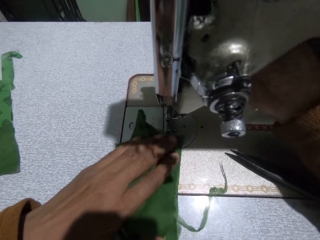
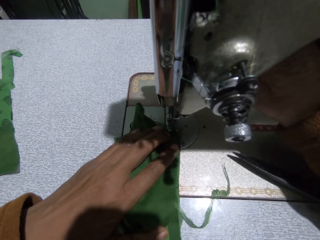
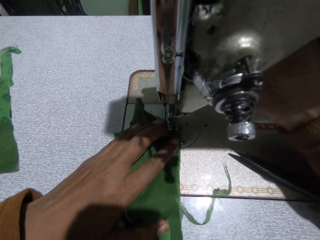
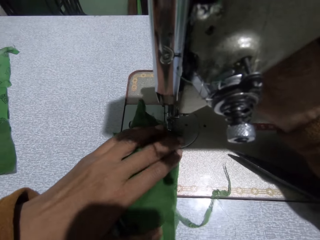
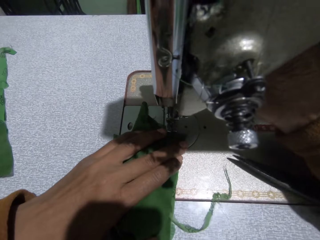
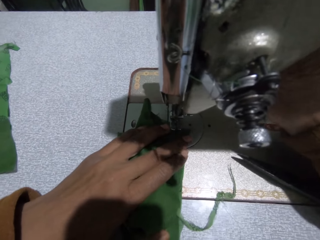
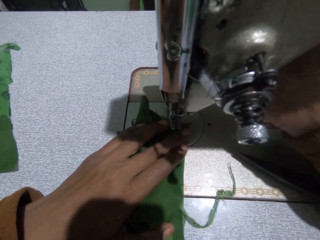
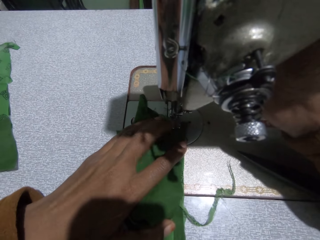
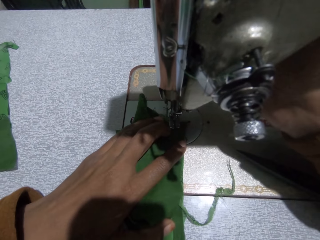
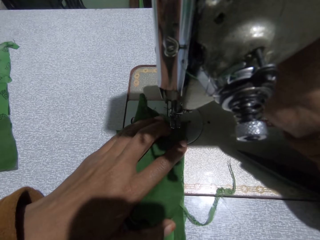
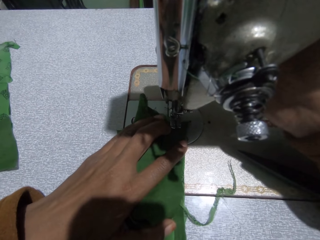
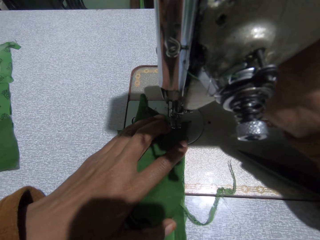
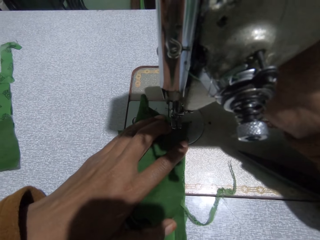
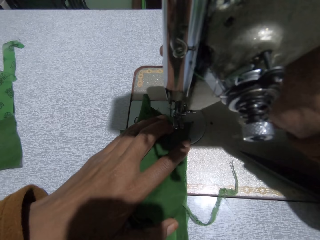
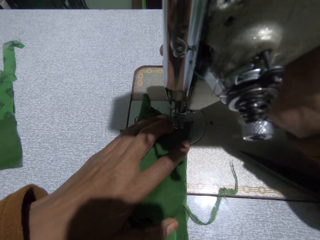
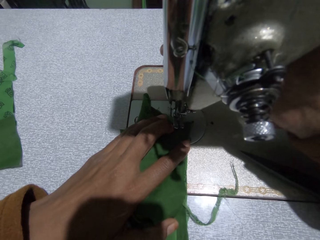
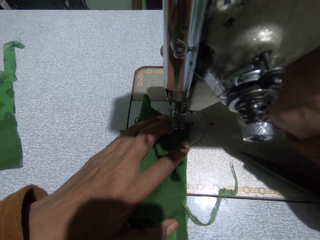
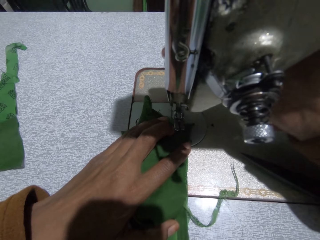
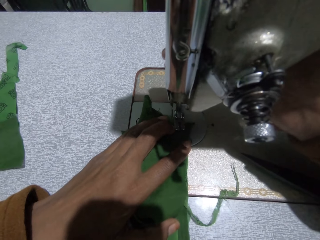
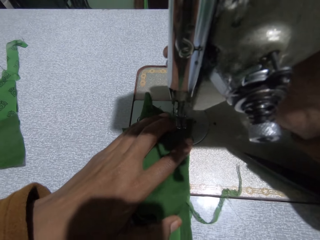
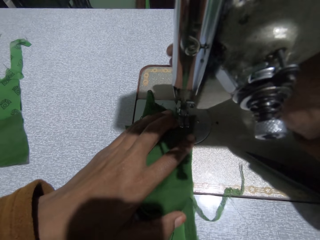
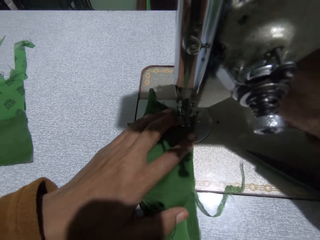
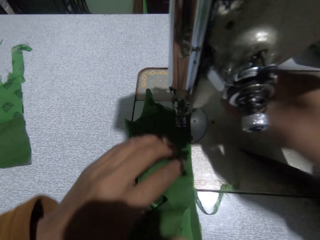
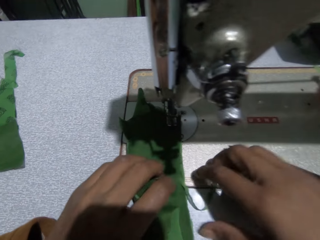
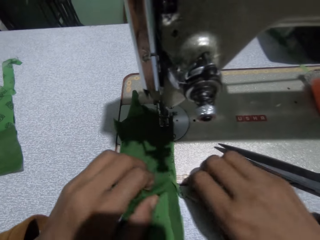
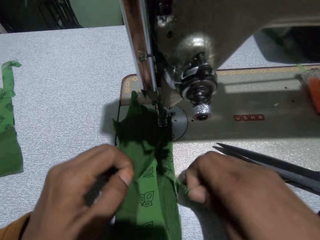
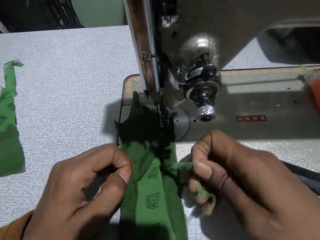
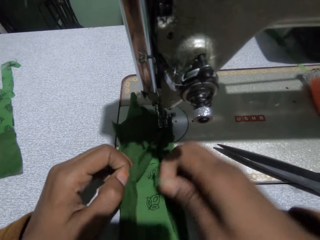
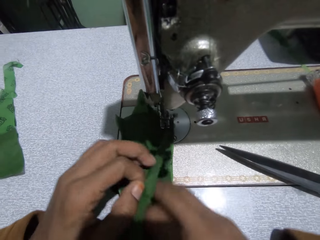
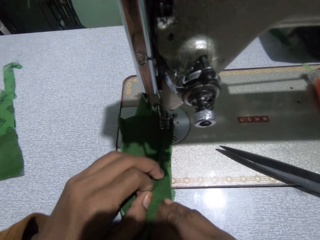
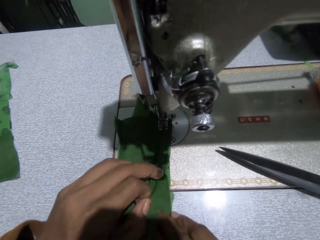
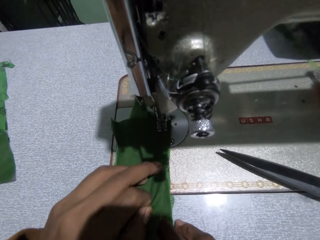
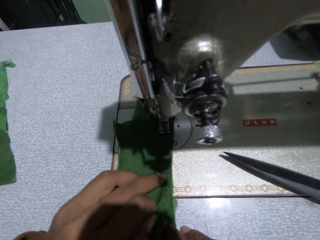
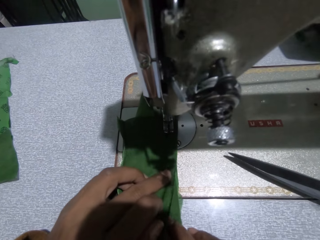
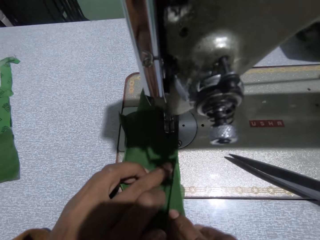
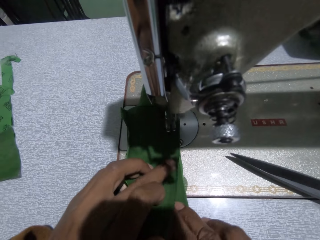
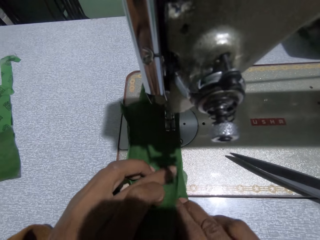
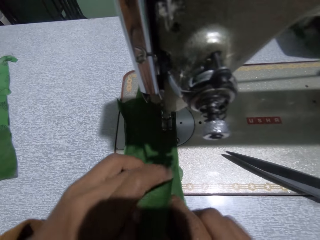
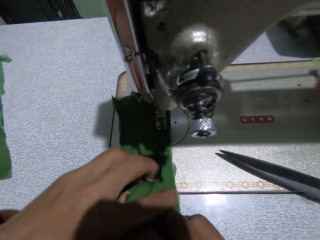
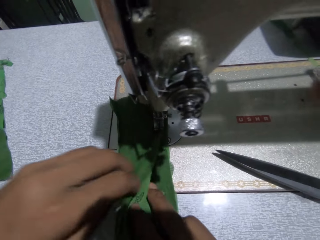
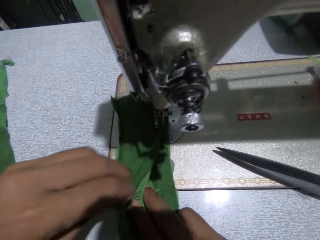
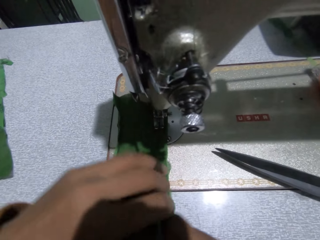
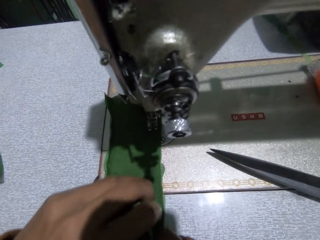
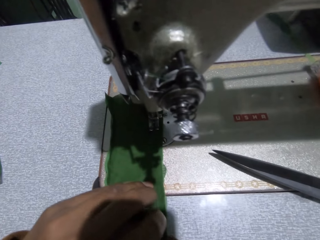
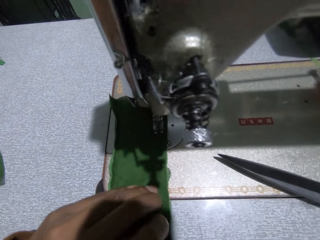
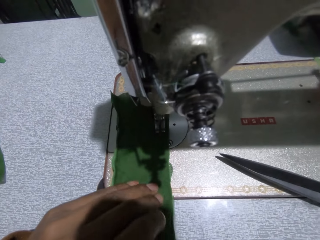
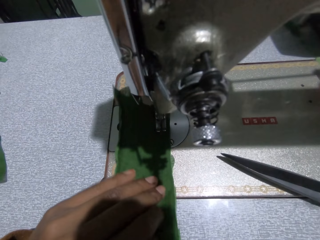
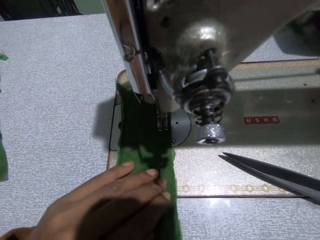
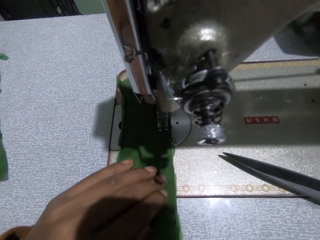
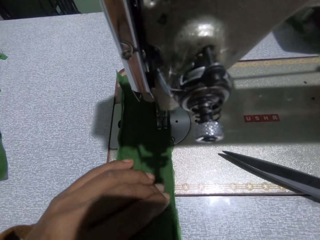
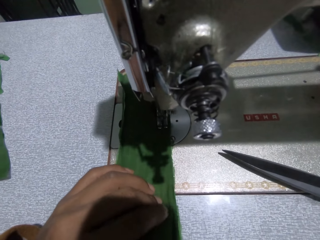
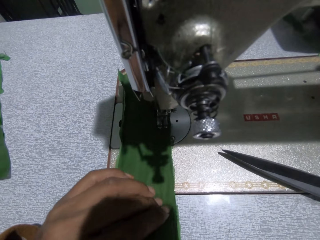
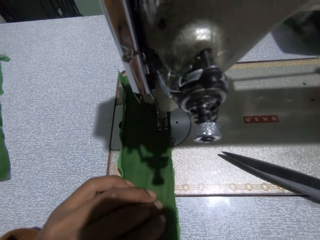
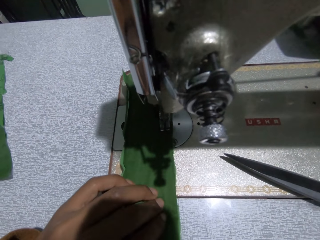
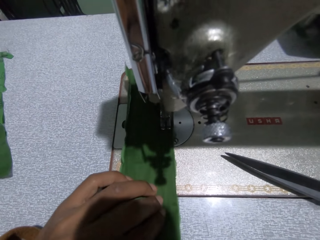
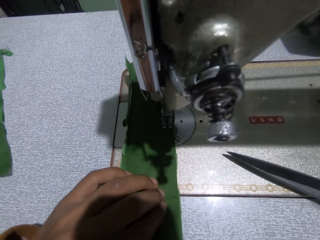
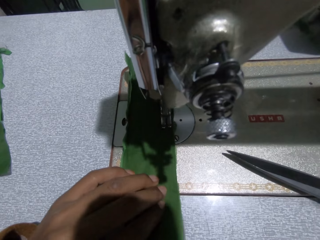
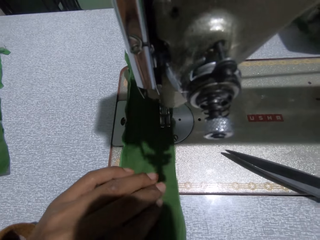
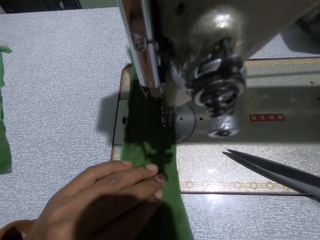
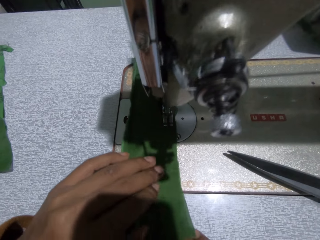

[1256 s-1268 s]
The camera wearer sews the cloth.

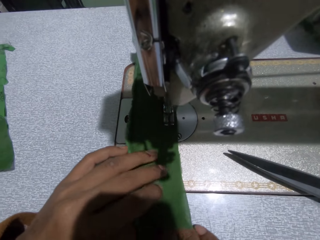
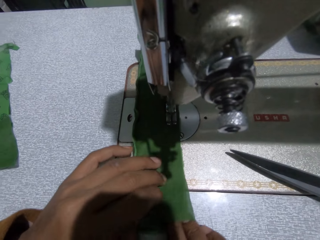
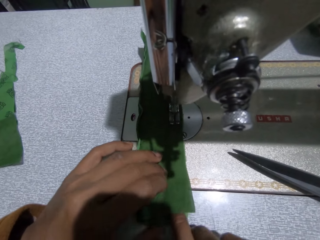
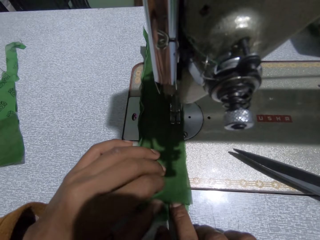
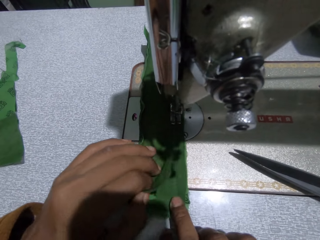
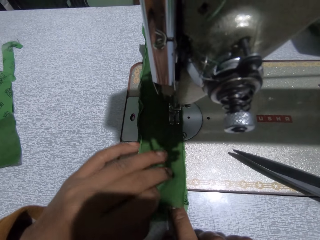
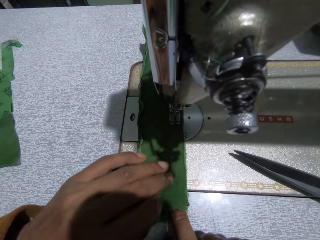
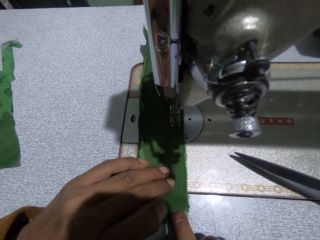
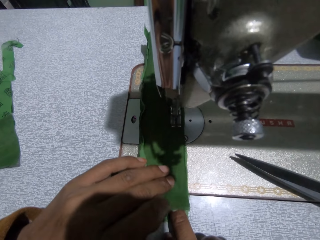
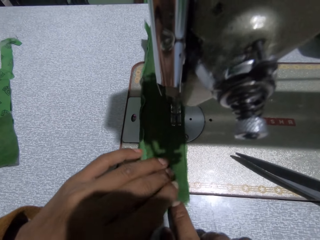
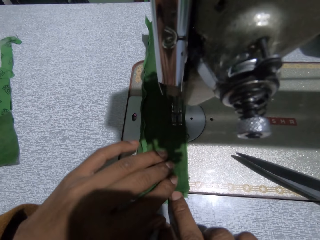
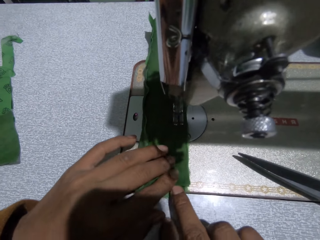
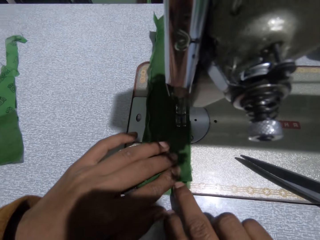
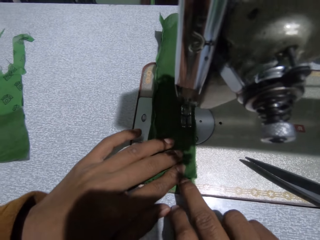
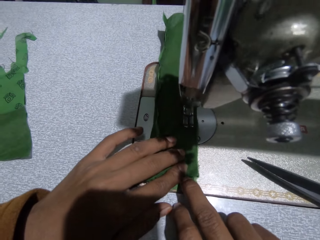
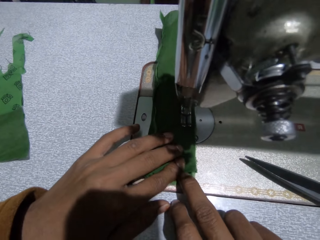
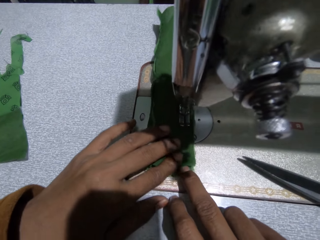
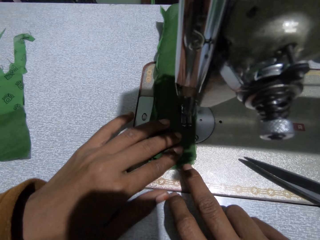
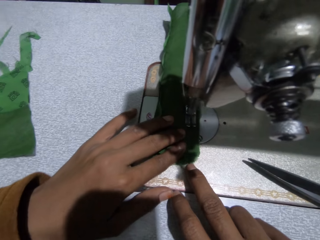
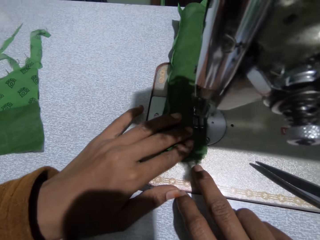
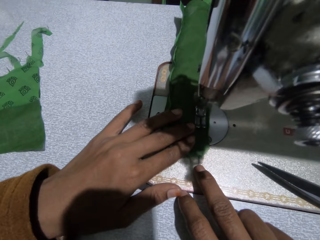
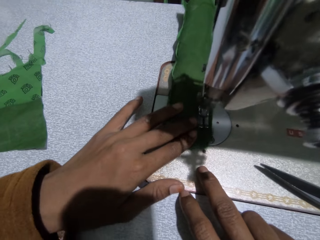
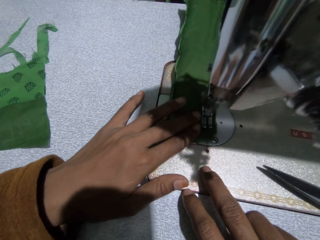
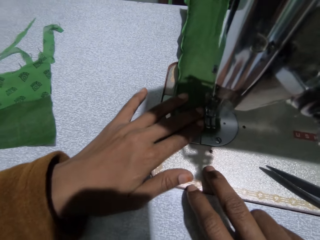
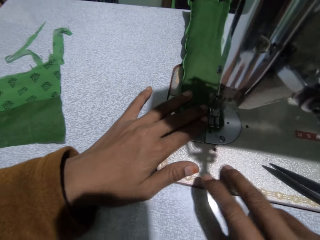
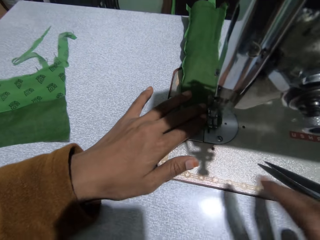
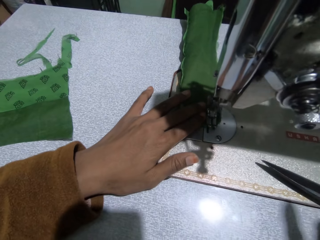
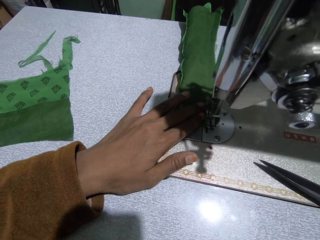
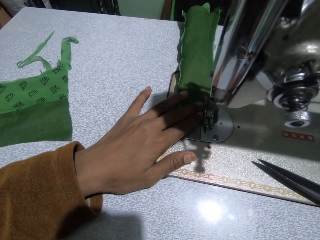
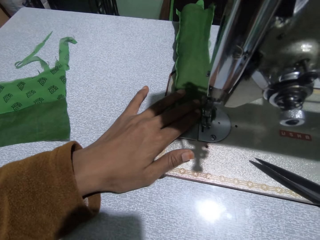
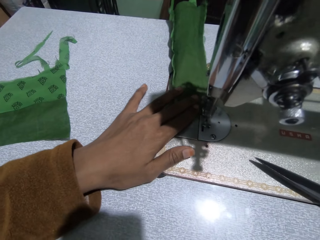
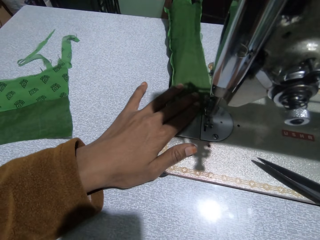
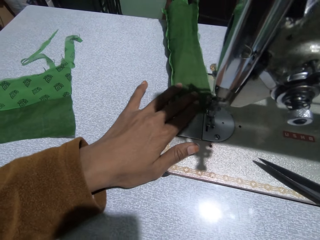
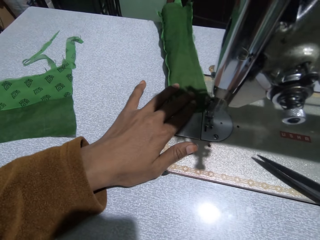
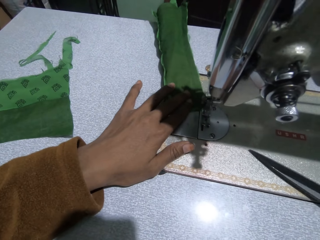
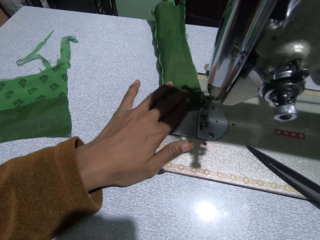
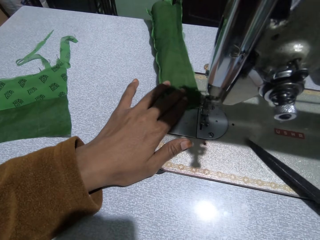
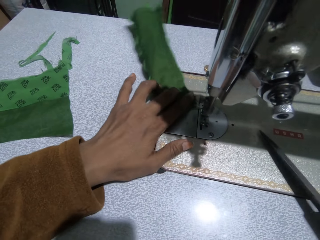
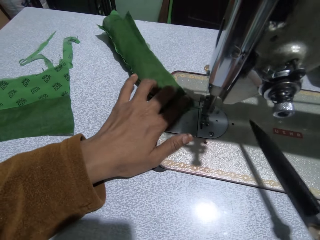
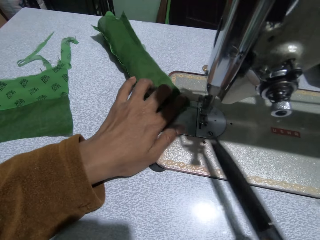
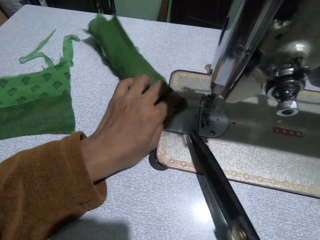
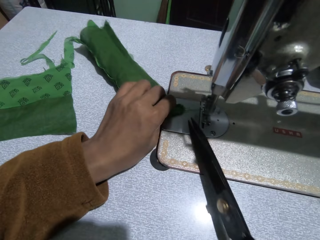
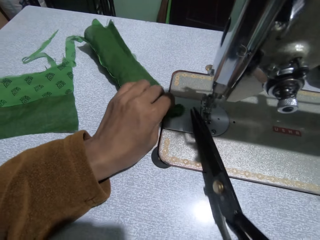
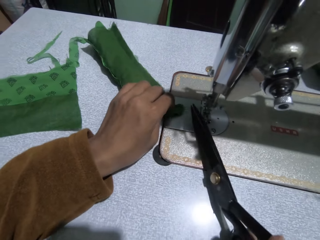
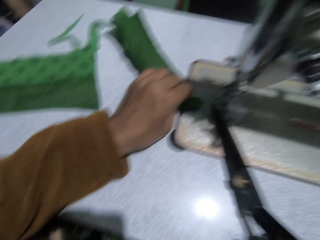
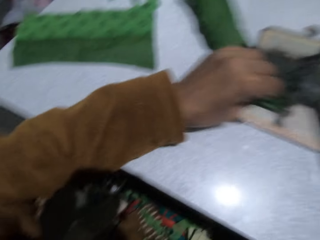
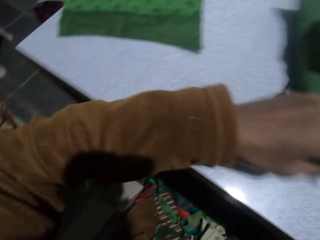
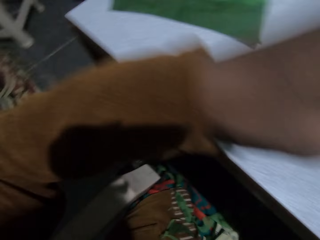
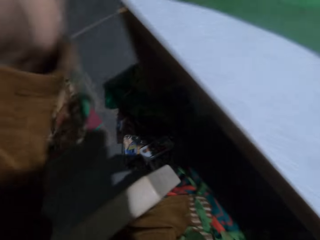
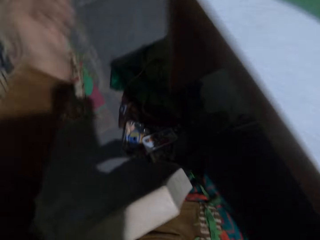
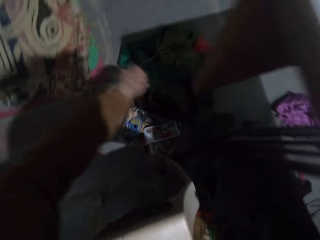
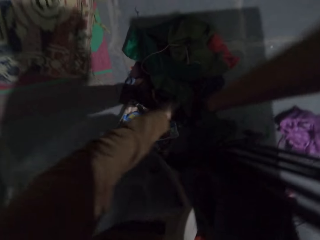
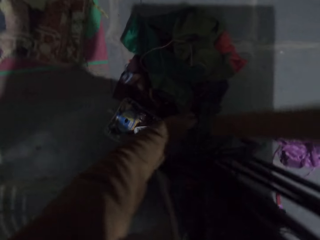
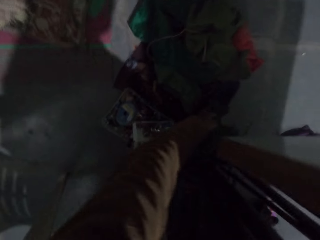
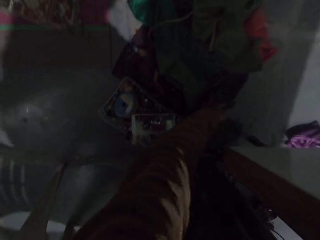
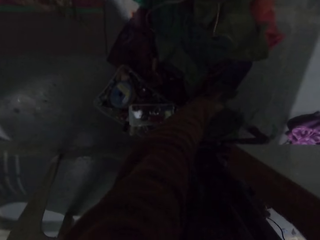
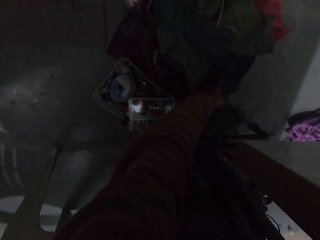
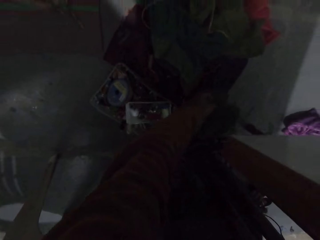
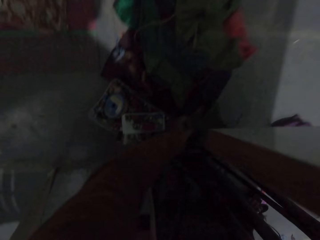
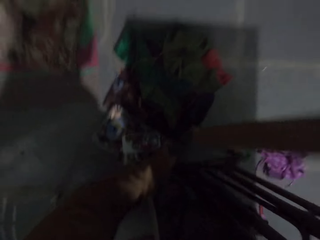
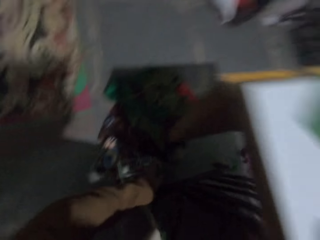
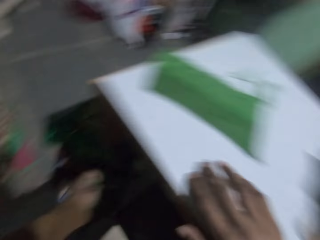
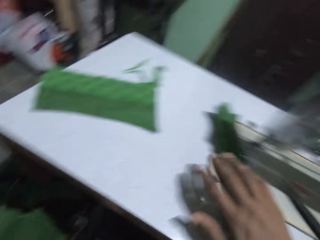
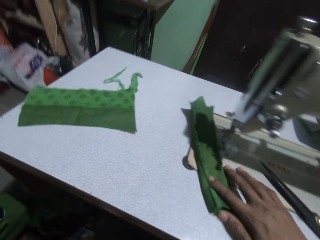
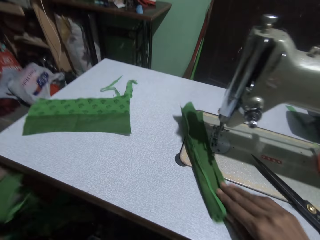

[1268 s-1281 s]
The camera wearer picks up the scissors. They cut the thread. They pick up the fabric.
